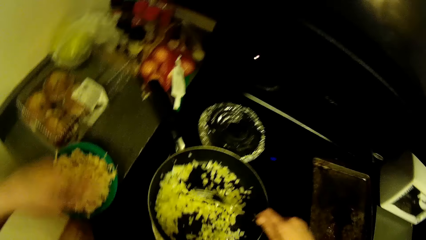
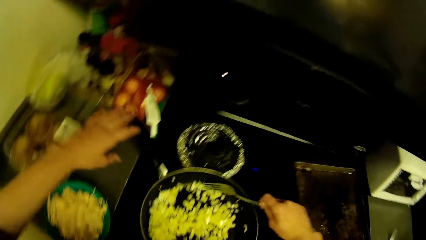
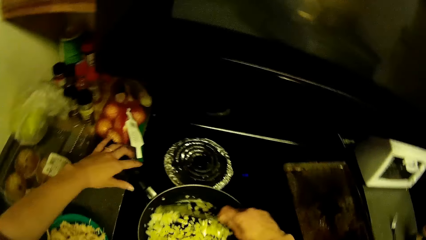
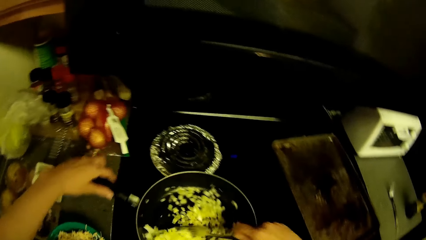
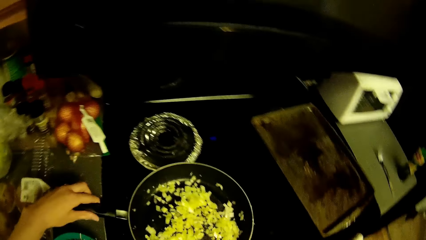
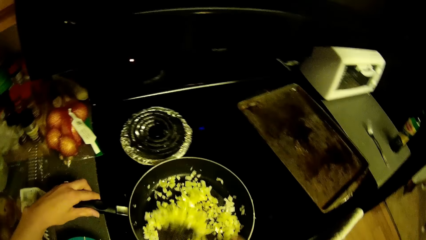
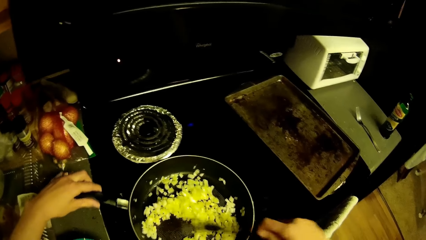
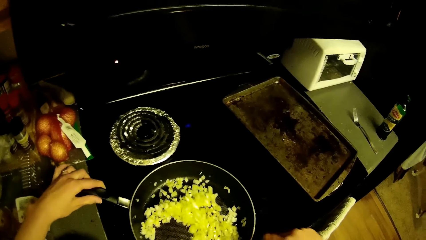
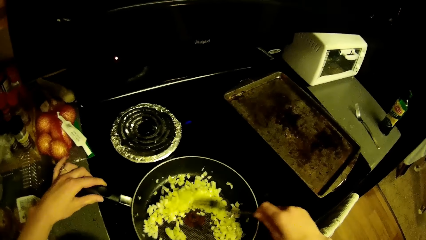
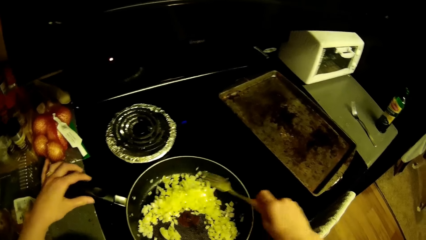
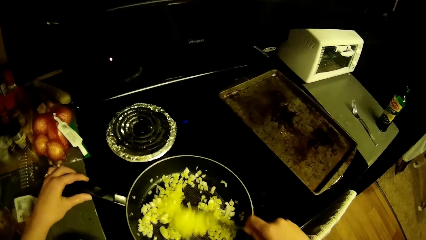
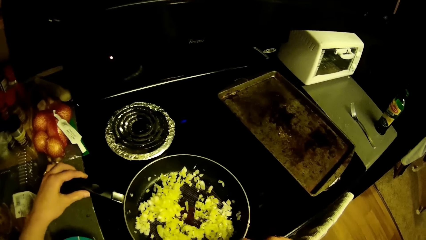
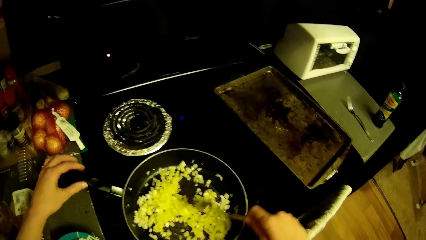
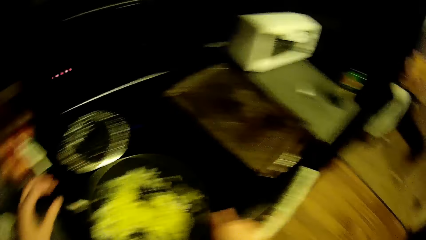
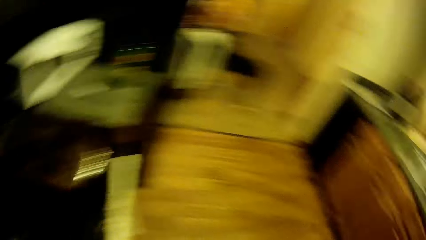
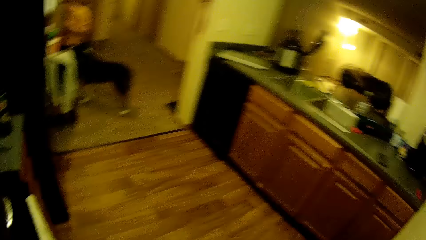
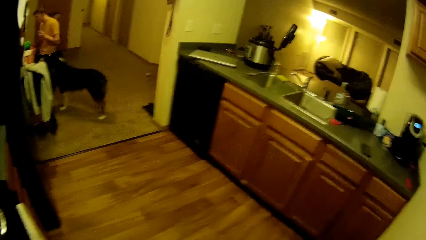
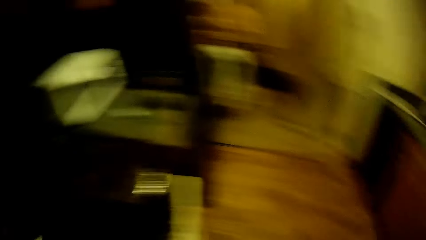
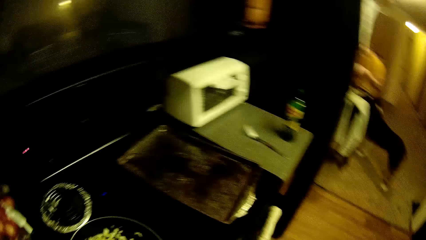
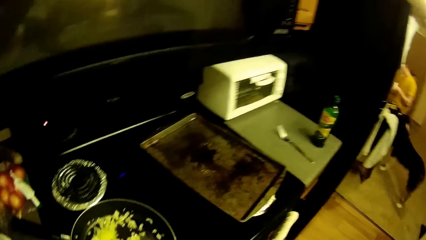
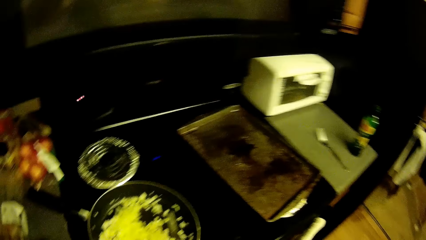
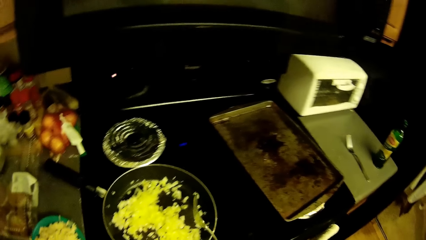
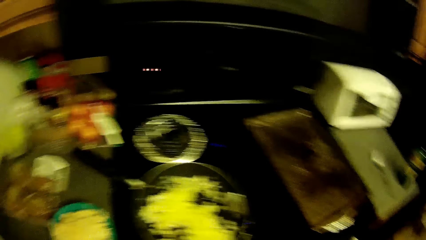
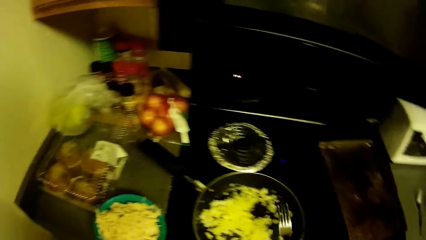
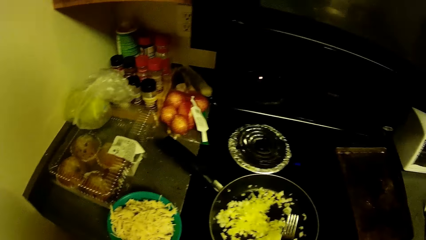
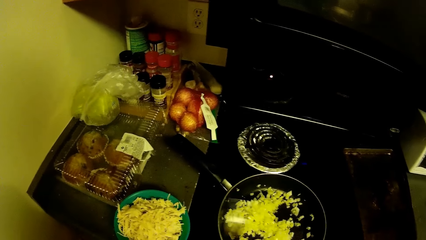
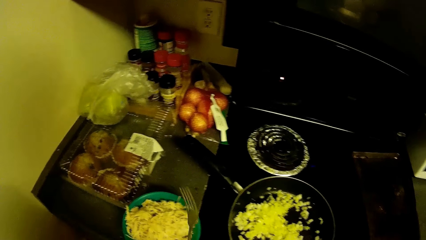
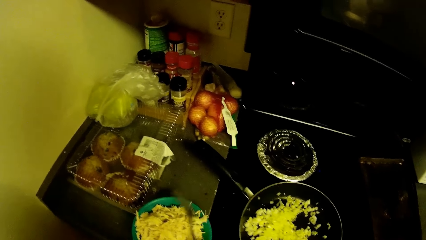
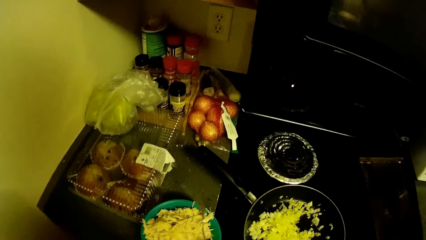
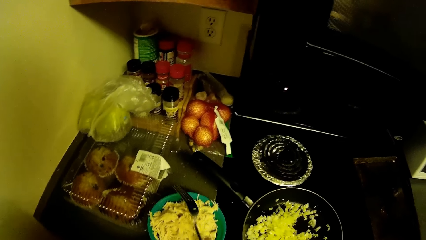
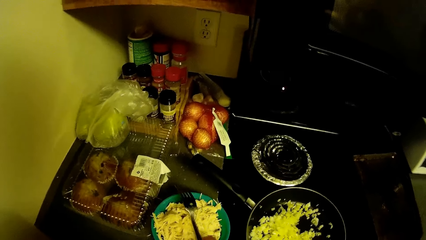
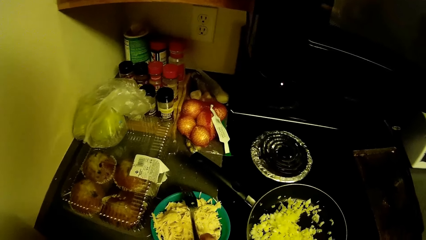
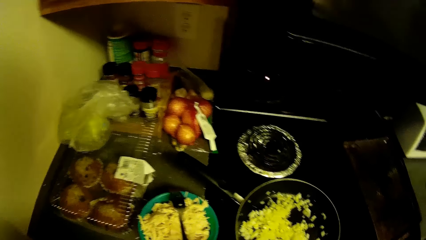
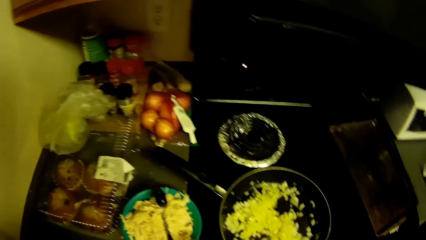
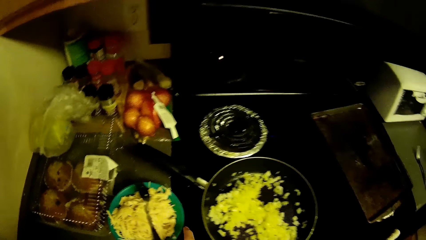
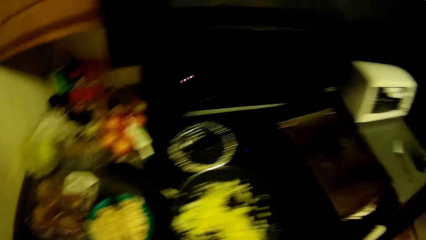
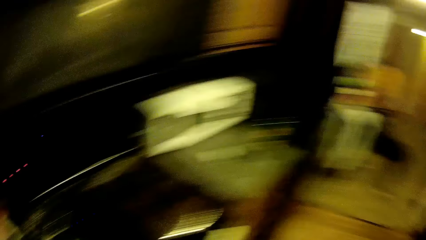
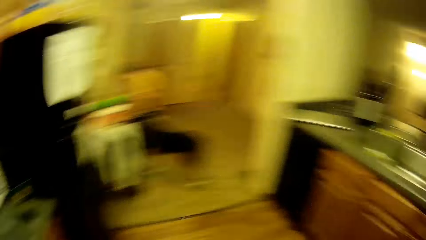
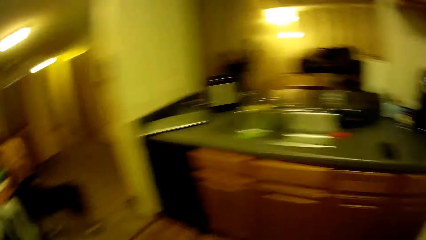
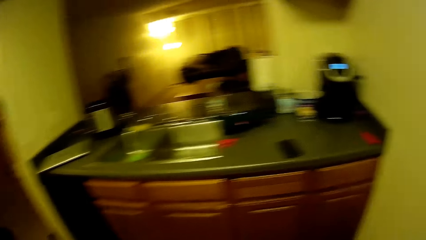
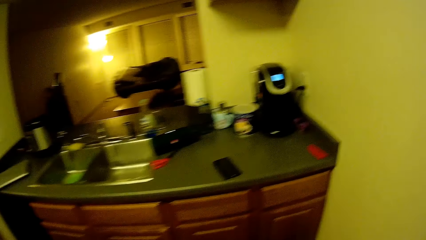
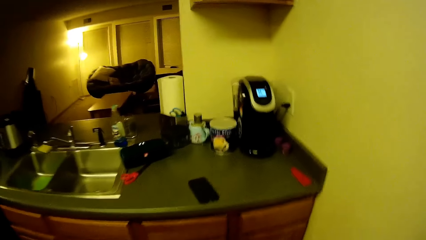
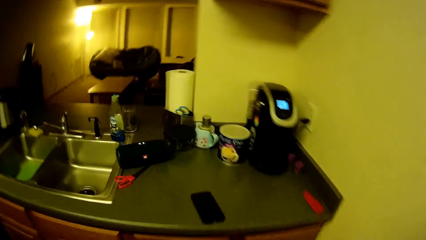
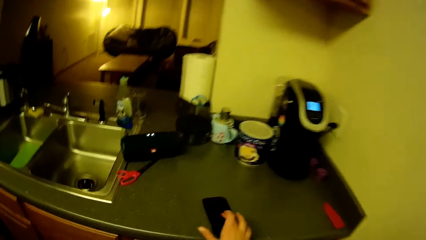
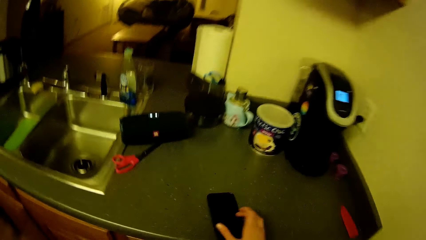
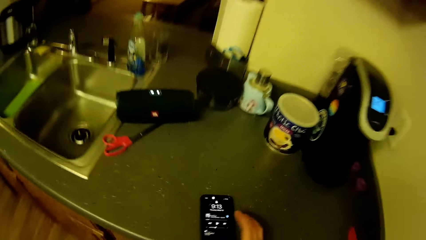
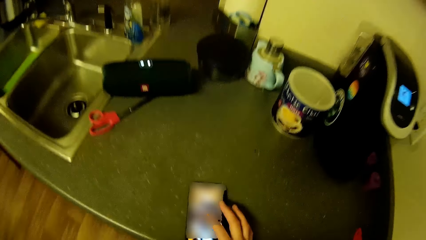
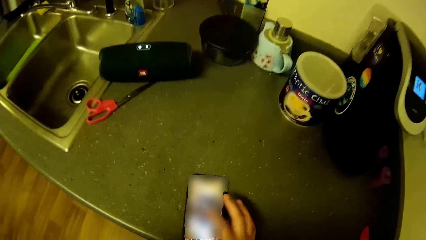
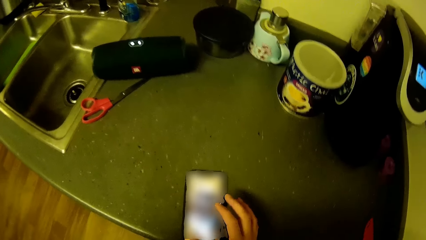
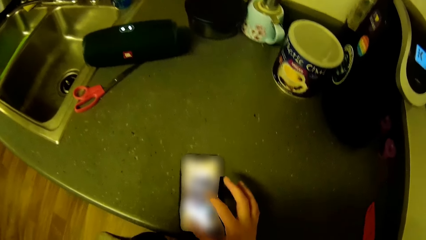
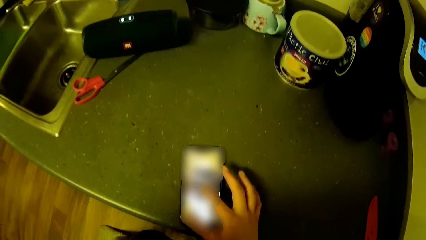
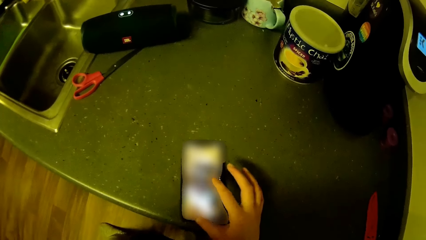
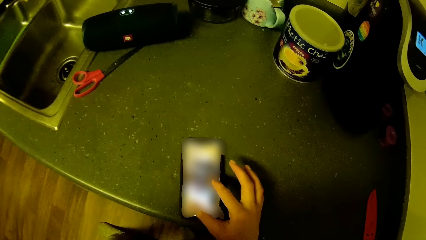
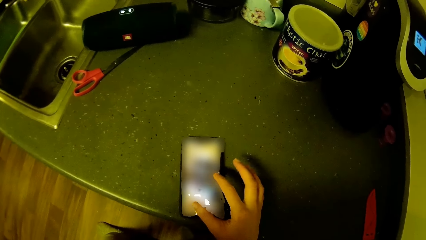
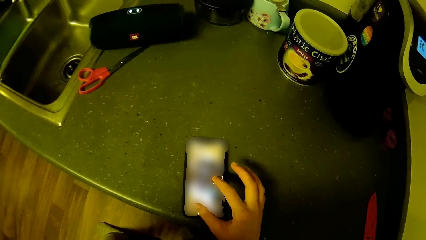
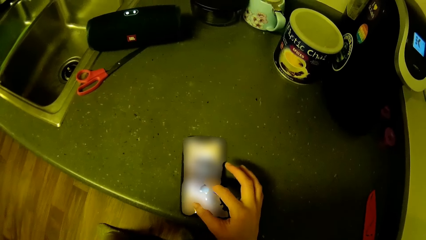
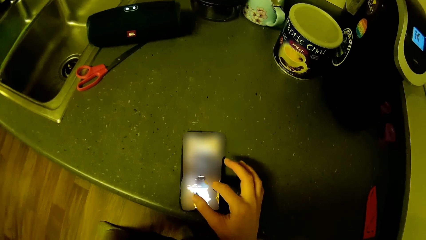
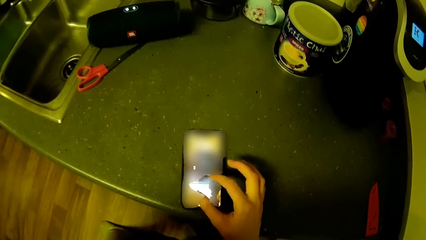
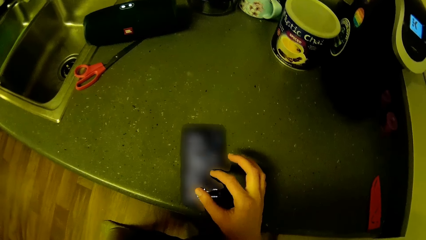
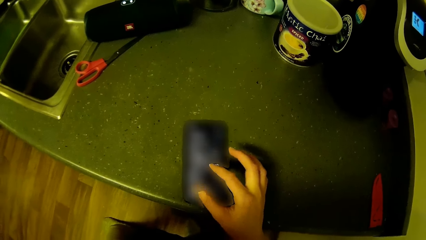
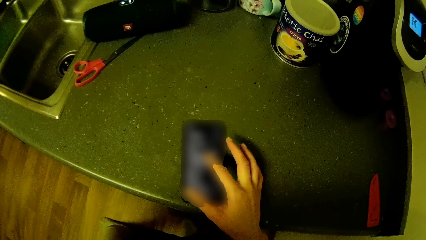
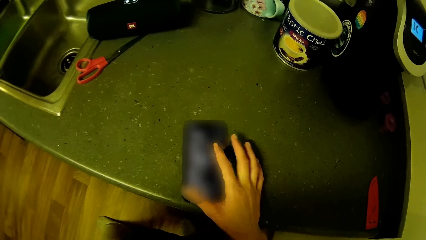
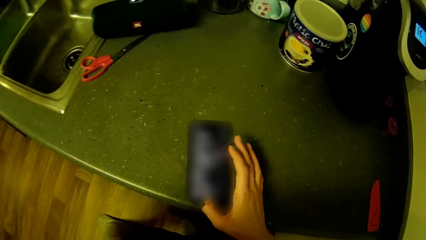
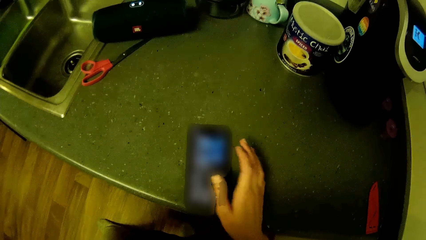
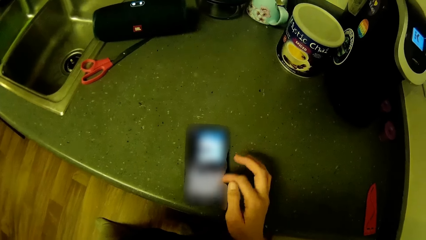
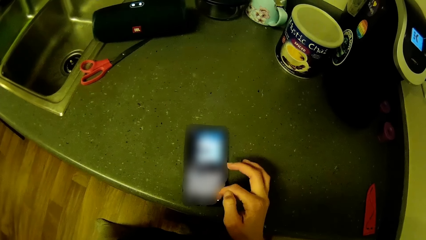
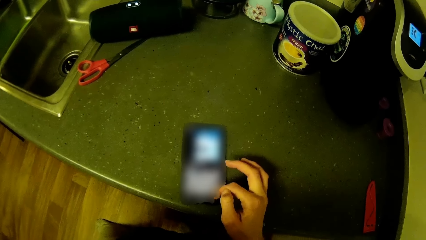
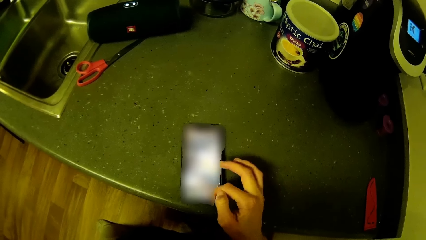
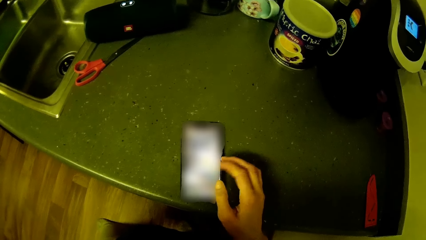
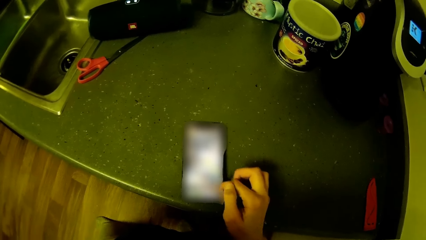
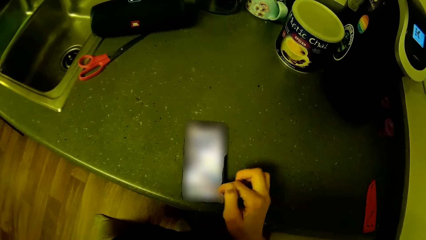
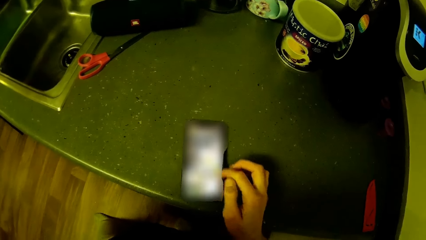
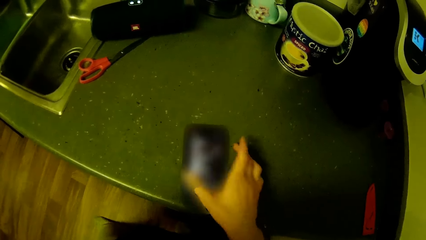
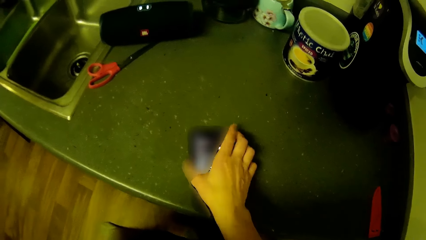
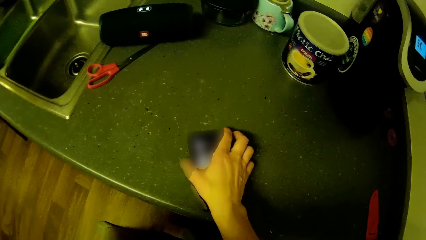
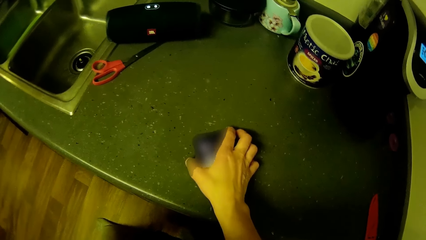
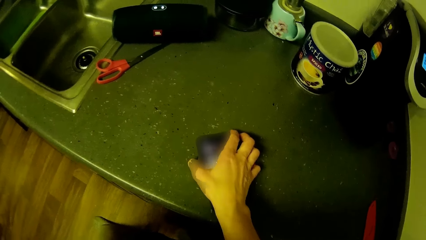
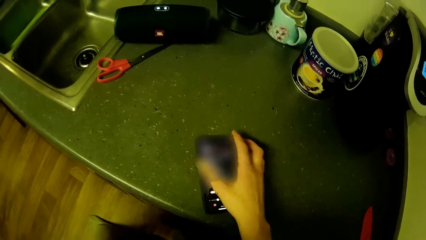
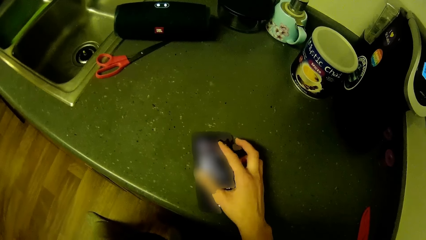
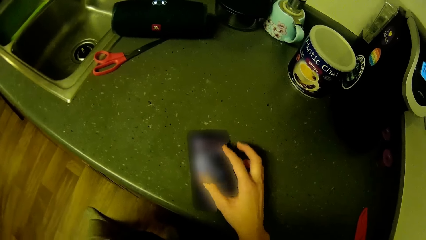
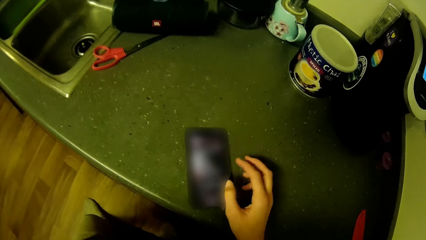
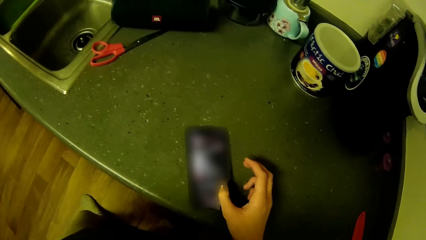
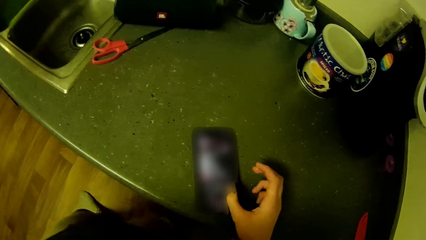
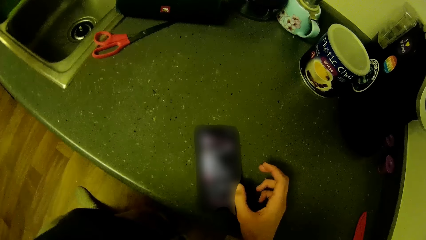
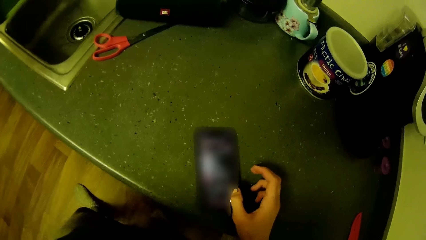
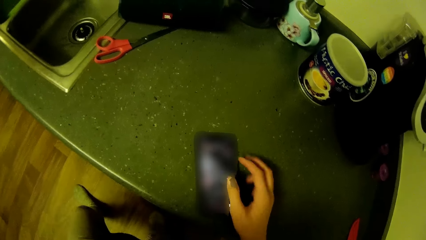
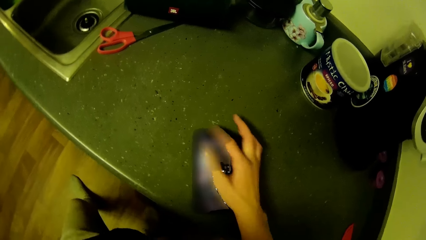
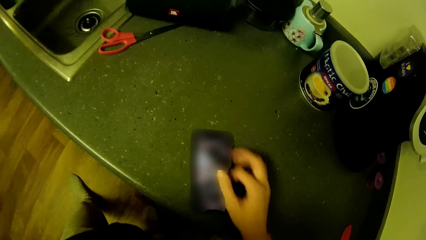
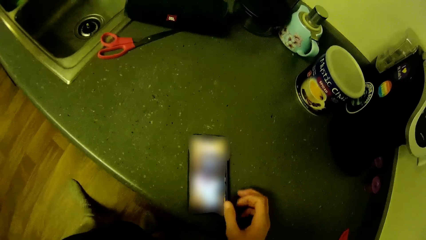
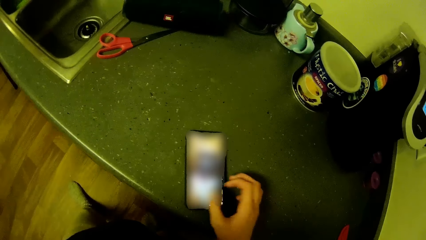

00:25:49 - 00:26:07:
The camera wearer moves his left hand. He holds the pan. He removes his hand from the pan. He looks around. A man stands on the other side. The camera wearer stops stirring the chopped onions. He exchanges the fork to the other hand. He places the fork on a plastic container filled with salad. He turns the other direction. He operates the phone on the kitchen top with his hand. He holds the phone. He taps the phone. He moves the leg.
